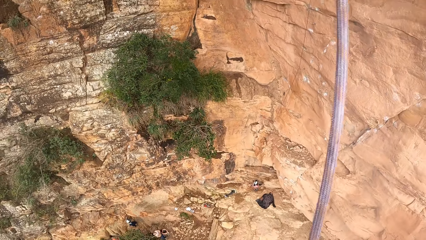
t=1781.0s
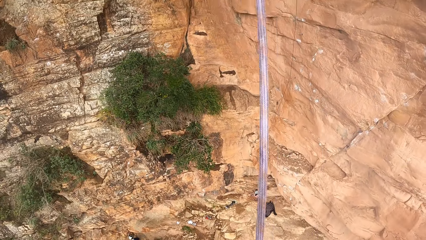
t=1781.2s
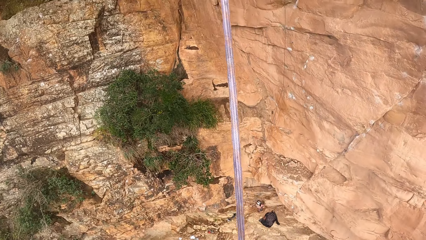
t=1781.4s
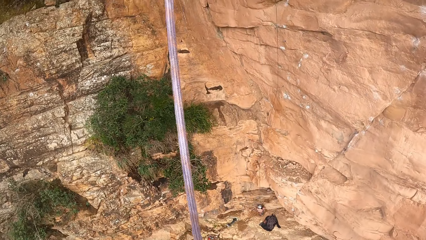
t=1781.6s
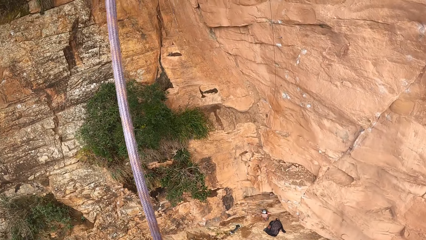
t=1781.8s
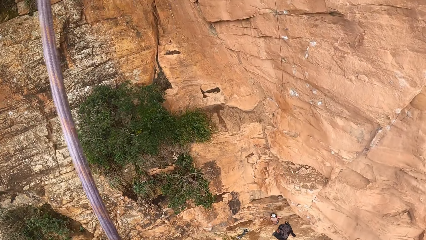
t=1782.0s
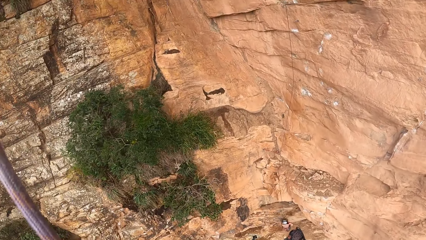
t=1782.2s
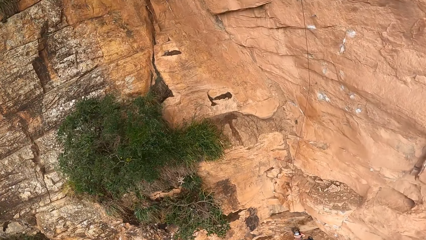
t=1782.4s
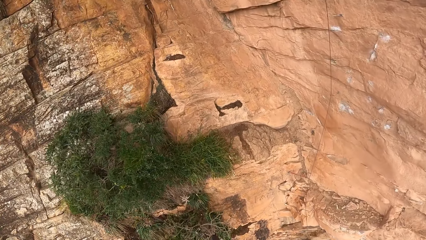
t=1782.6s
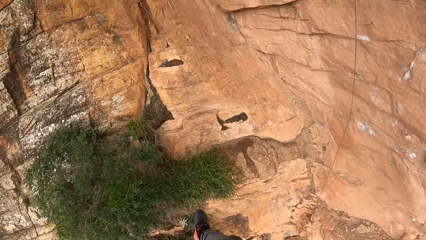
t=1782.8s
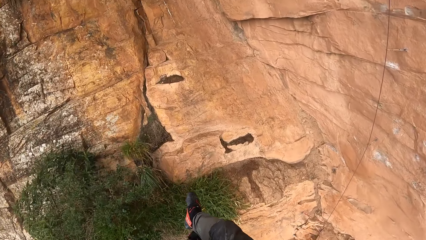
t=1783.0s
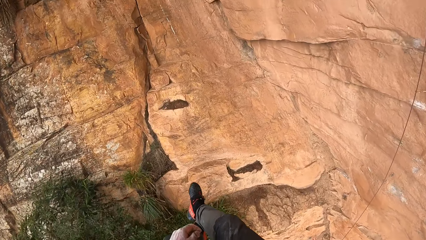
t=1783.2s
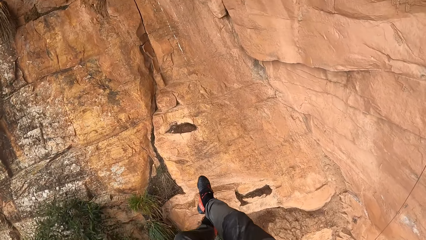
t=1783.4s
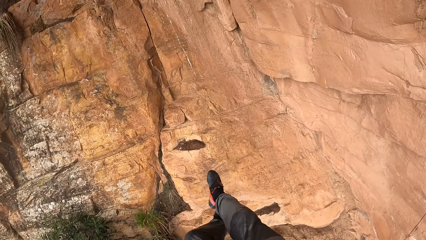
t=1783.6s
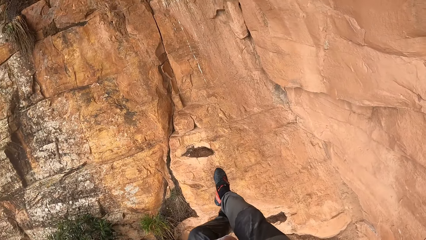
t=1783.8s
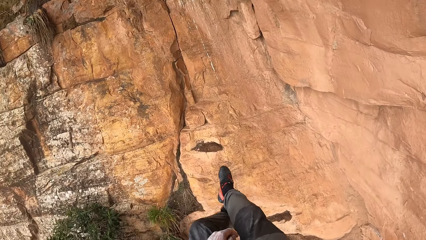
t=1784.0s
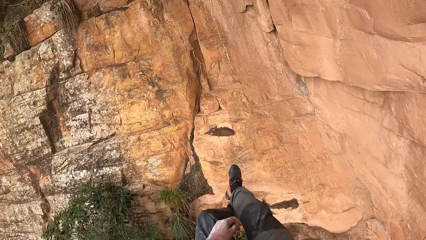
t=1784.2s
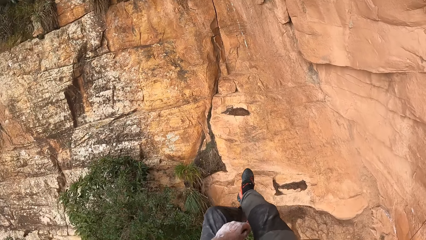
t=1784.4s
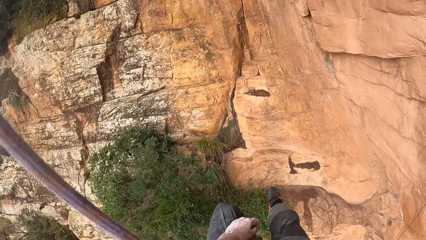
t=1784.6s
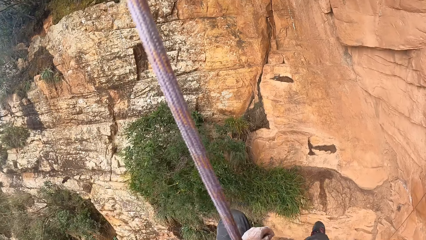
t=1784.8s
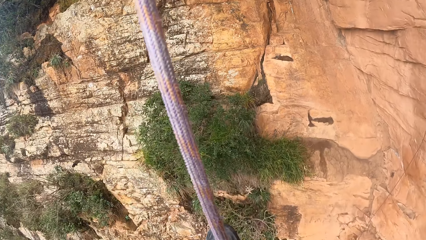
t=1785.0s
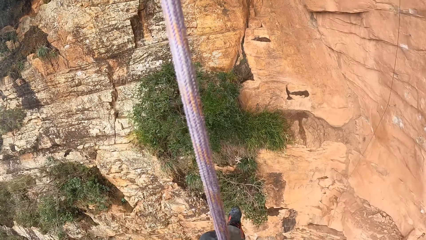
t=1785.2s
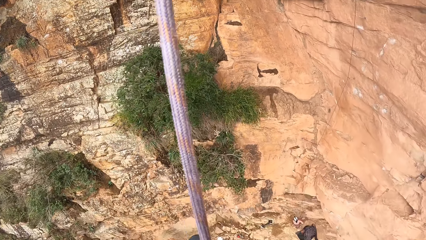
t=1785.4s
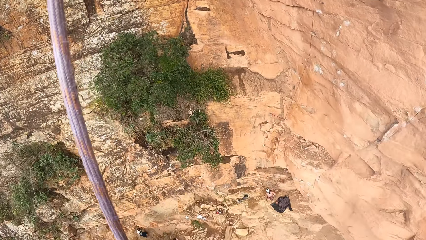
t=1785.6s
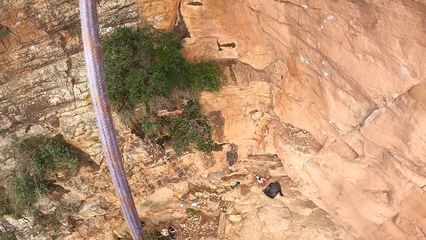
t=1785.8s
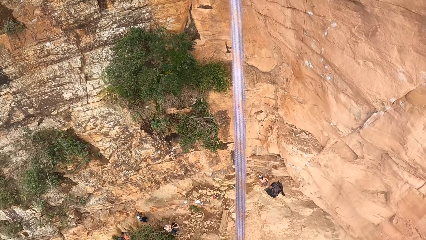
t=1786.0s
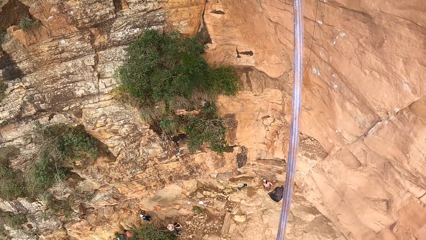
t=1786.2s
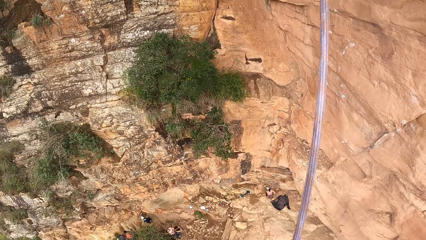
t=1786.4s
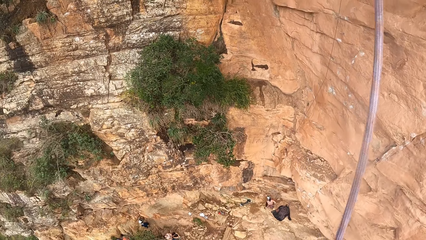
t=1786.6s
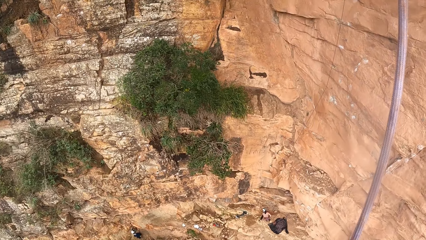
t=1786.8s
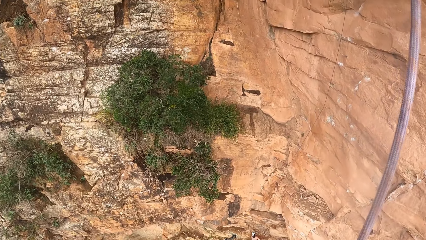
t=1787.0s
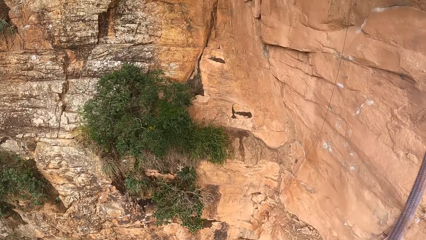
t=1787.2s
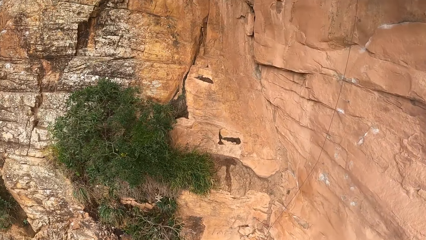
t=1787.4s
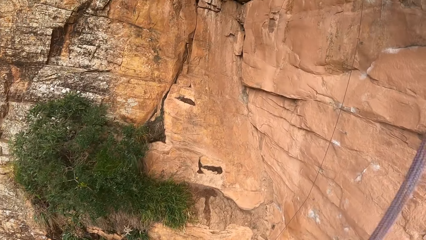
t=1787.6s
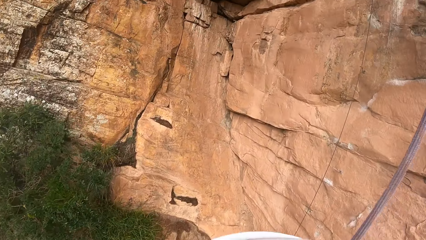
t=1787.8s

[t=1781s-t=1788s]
The camera wearer hangs on the rock.

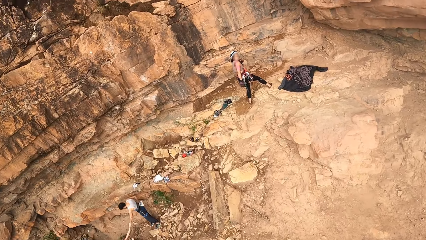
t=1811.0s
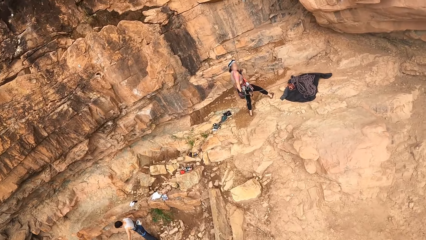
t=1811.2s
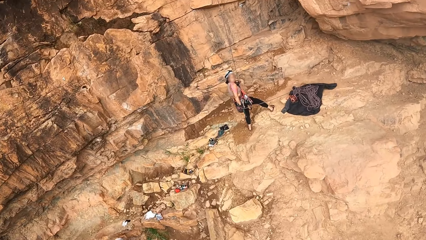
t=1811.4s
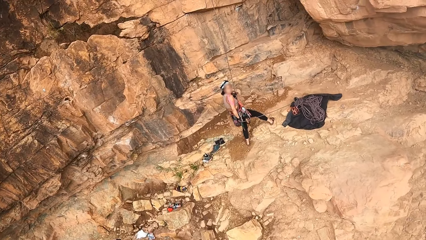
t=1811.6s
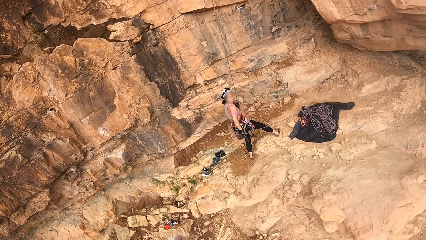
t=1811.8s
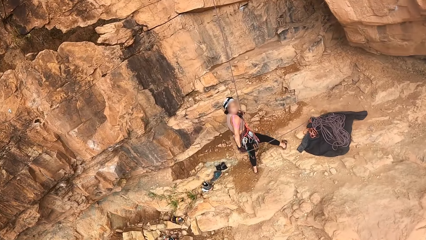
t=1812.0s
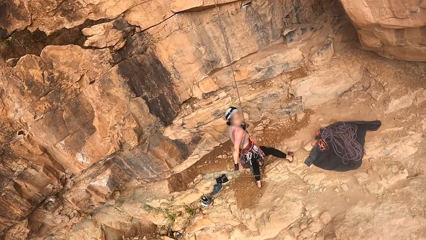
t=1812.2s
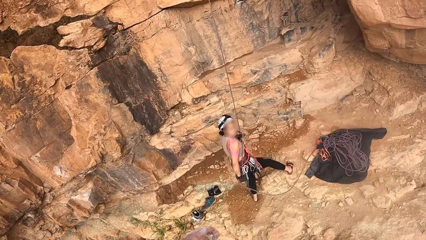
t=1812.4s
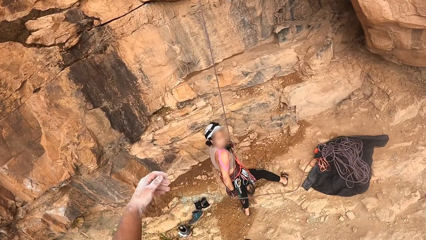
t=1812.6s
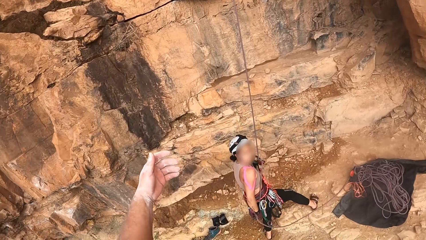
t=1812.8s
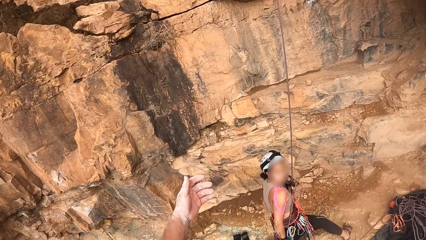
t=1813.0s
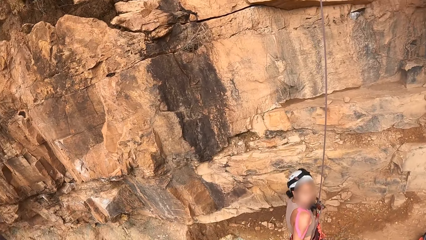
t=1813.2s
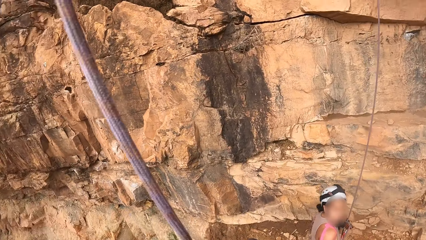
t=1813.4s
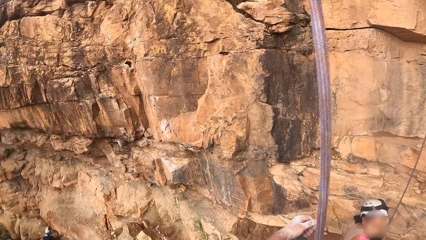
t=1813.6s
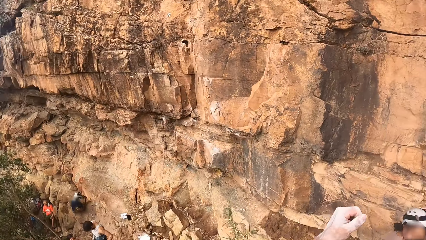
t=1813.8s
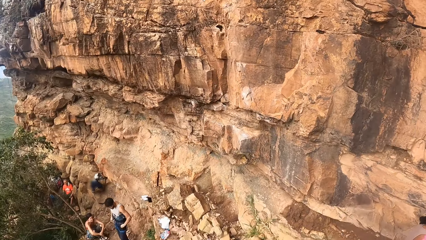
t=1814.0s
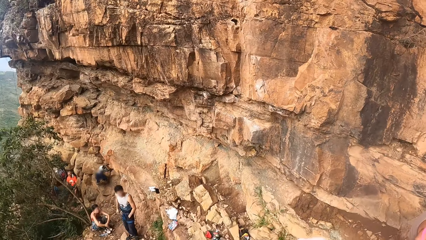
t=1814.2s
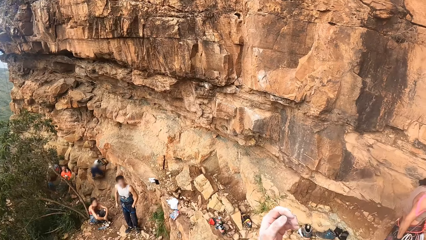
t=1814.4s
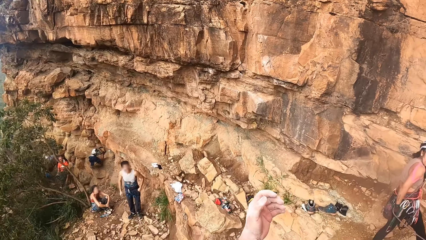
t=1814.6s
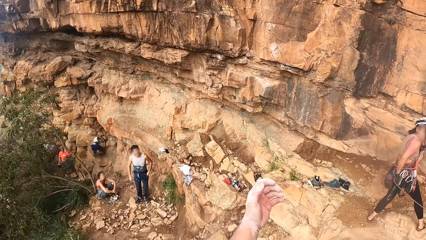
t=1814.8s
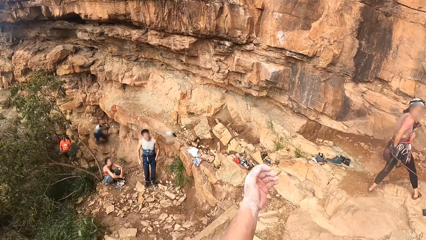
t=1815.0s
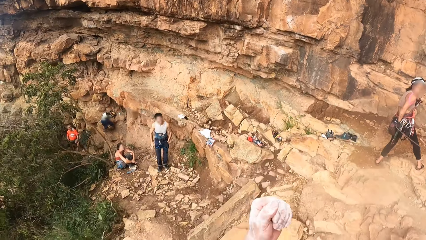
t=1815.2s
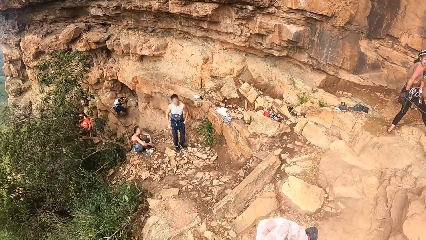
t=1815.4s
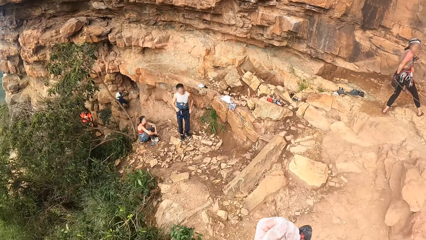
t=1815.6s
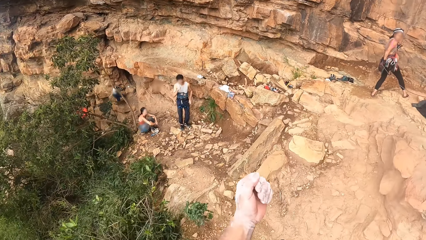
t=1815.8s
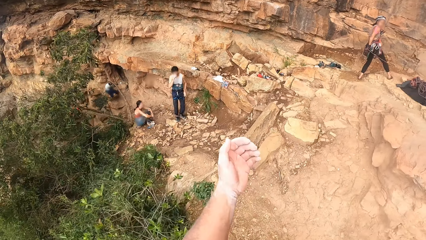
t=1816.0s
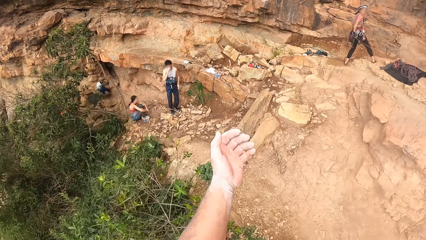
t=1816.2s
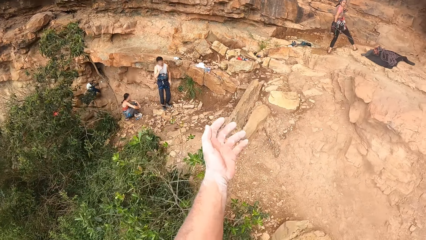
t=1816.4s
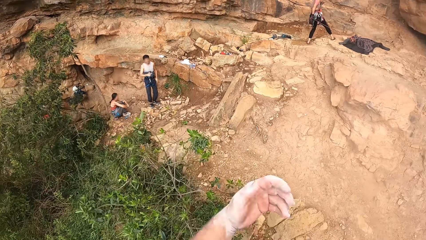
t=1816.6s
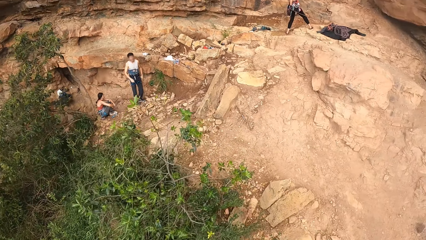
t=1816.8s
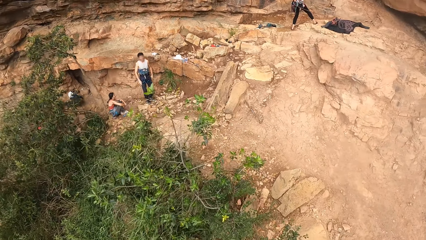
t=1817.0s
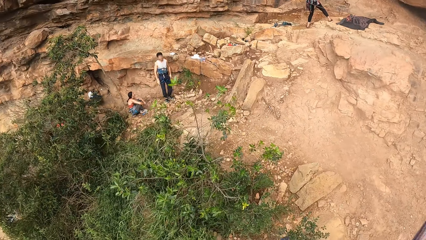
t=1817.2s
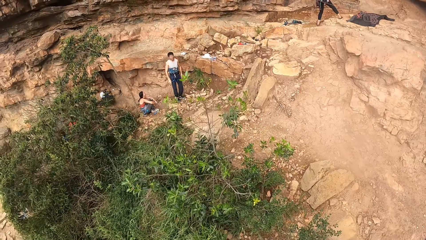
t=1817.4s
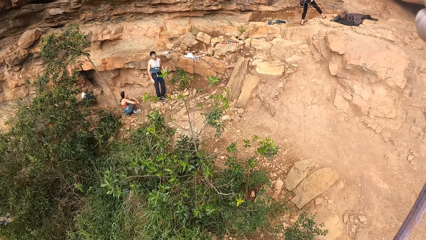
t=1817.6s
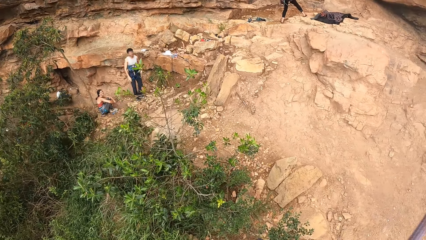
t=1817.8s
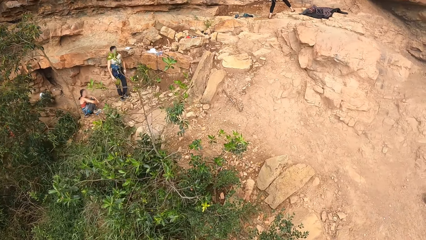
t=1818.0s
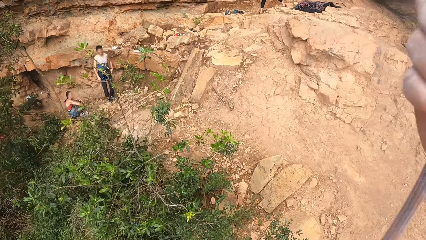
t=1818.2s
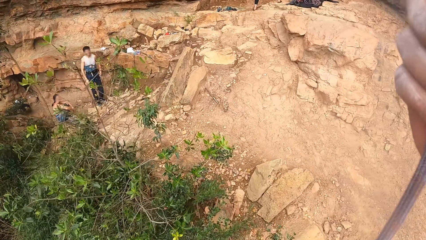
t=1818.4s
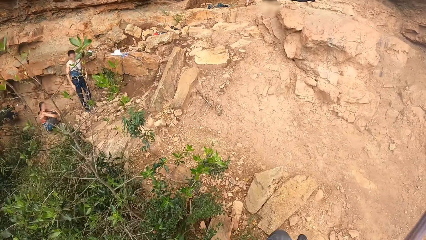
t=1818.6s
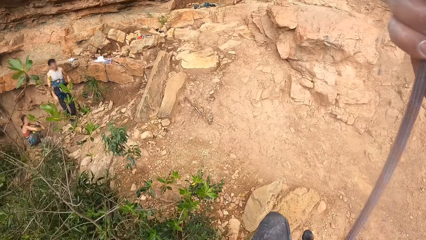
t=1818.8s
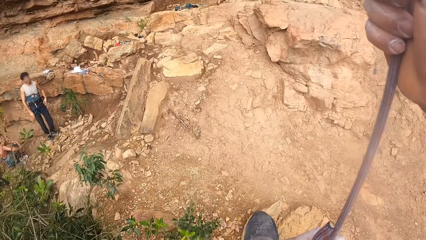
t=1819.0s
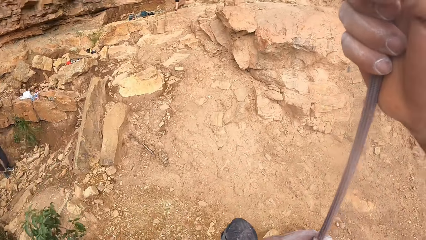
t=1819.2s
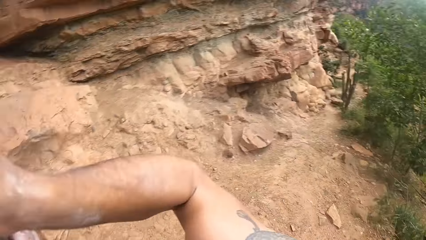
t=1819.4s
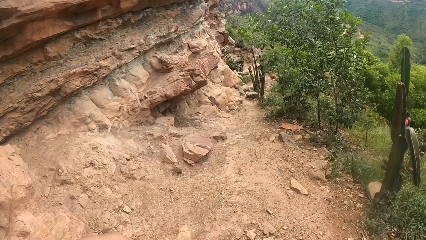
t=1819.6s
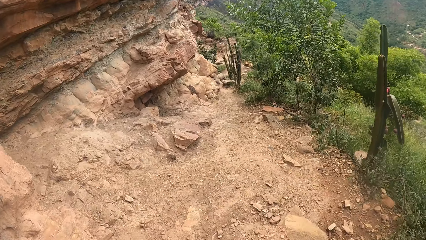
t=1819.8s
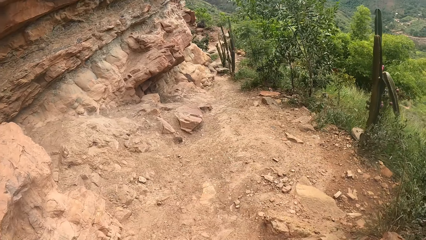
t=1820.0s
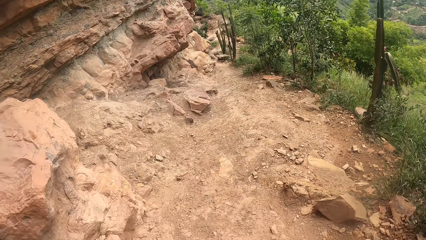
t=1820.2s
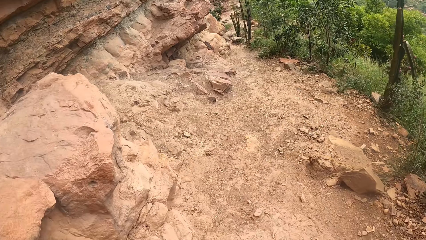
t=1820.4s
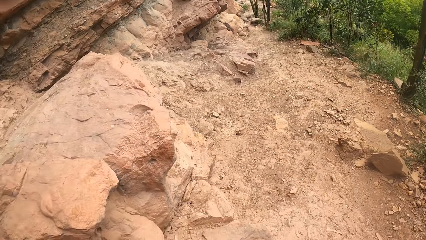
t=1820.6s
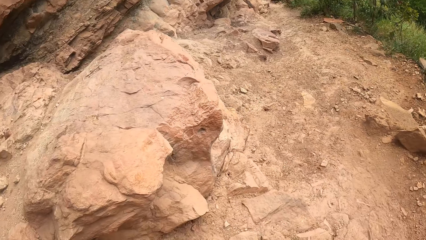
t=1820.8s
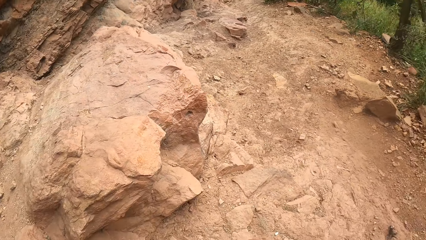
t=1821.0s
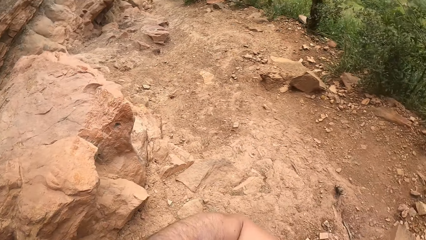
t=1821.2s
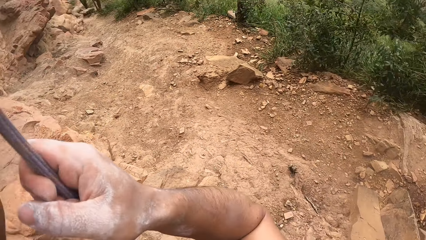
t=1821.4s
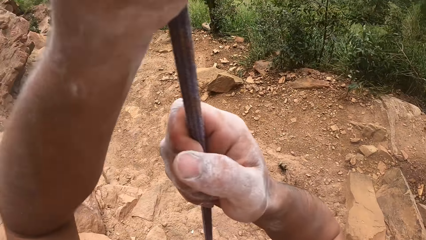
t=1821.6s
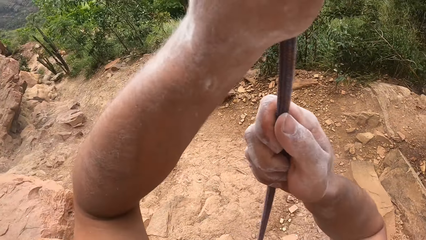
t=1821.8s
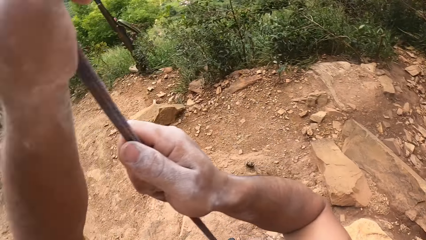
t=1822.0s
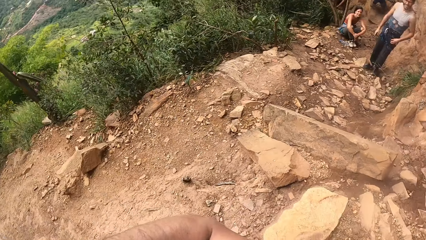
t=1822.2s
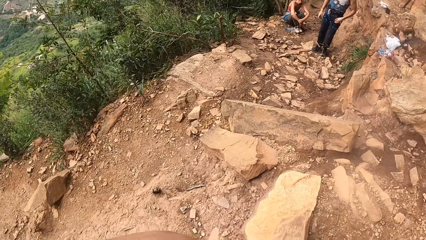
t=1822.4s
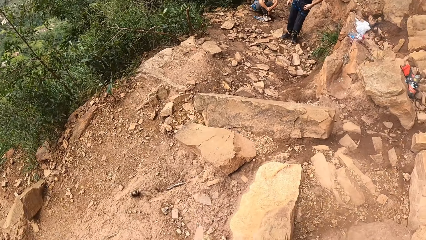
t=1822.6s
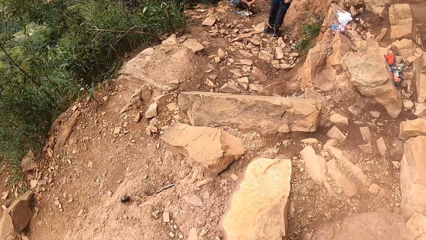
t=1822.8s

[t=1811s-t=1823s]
The camera wearer communicates to a person.
